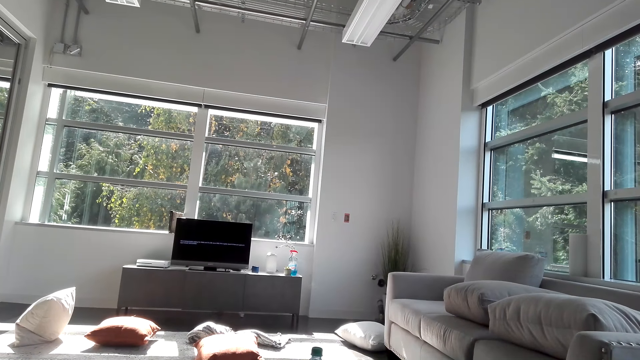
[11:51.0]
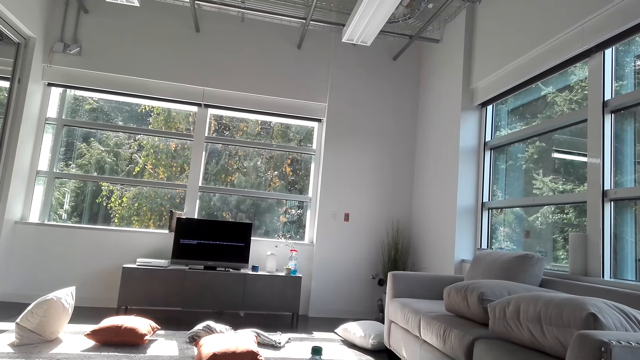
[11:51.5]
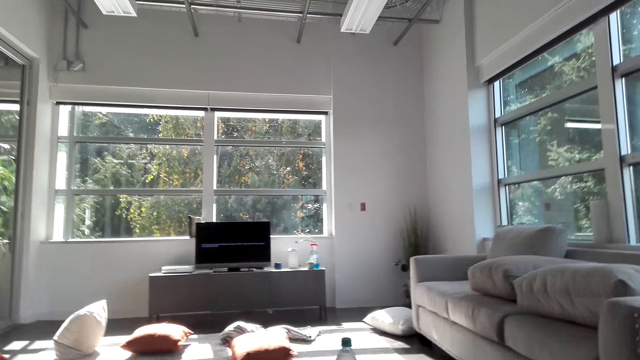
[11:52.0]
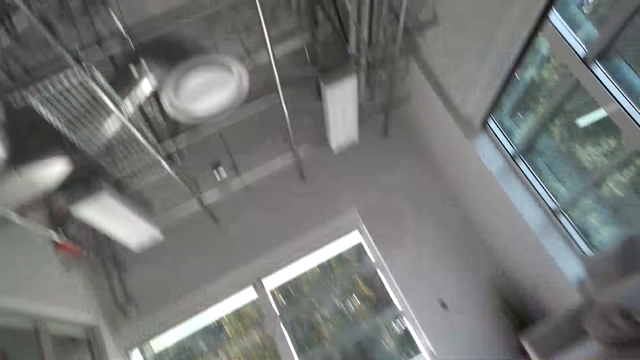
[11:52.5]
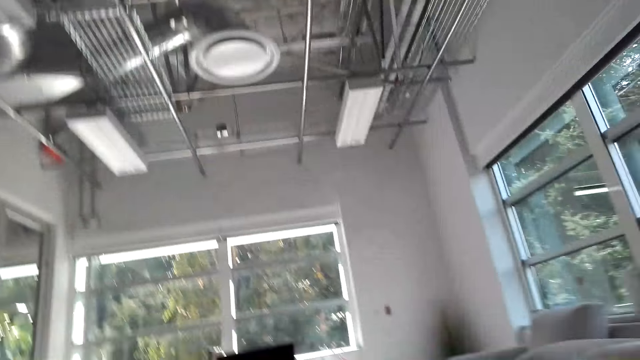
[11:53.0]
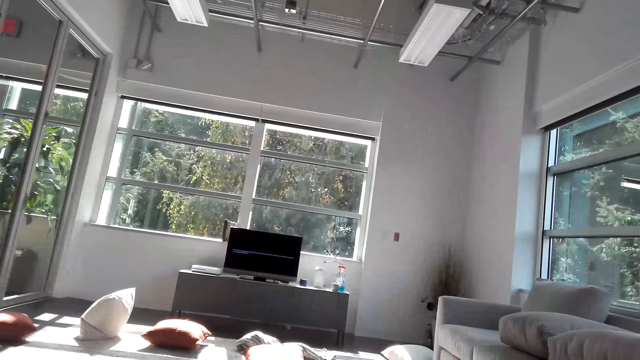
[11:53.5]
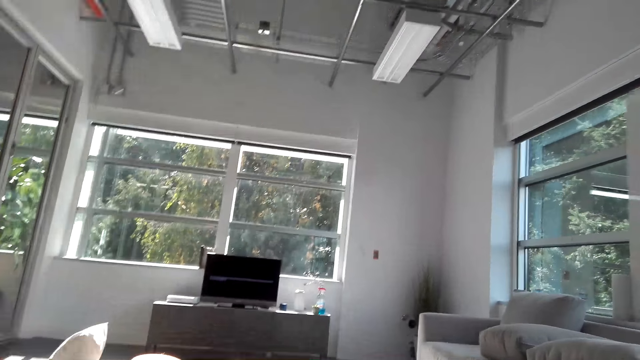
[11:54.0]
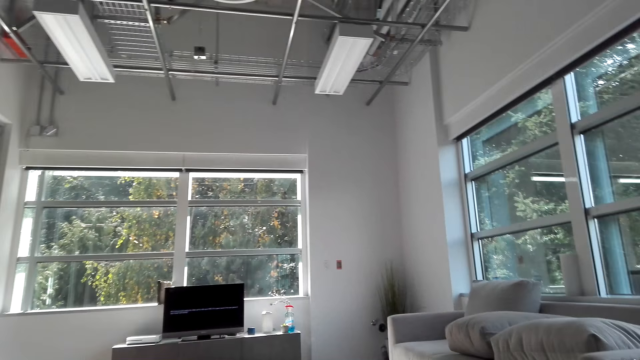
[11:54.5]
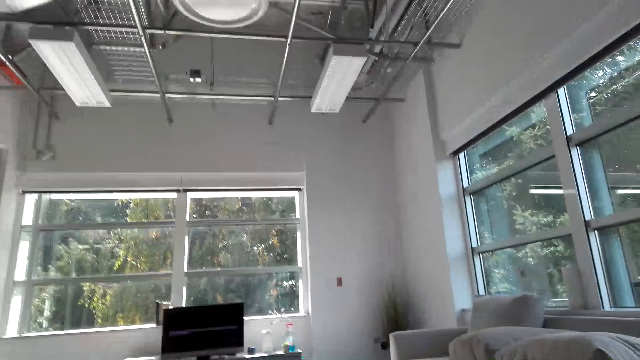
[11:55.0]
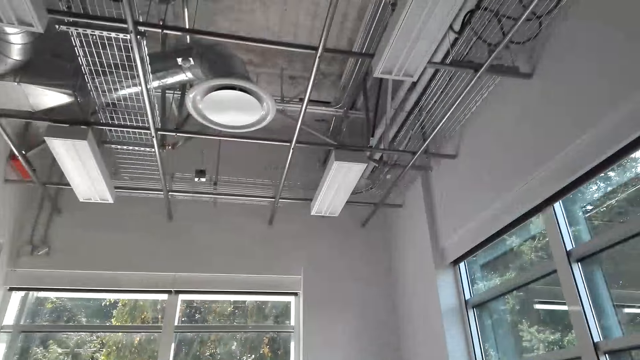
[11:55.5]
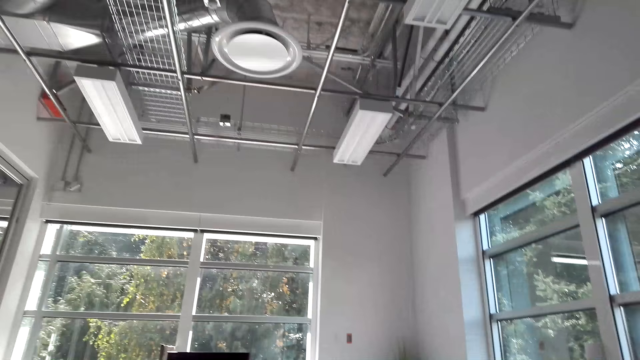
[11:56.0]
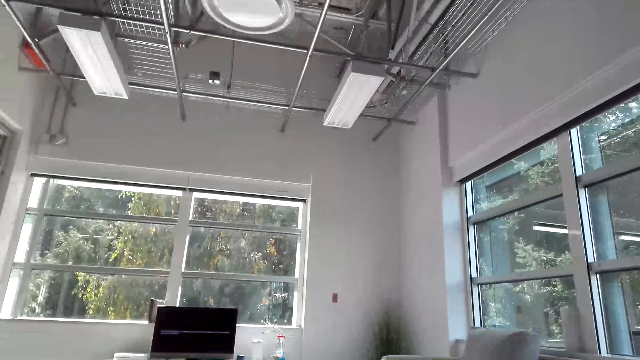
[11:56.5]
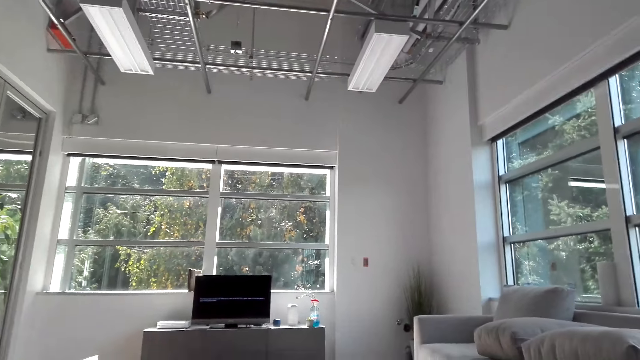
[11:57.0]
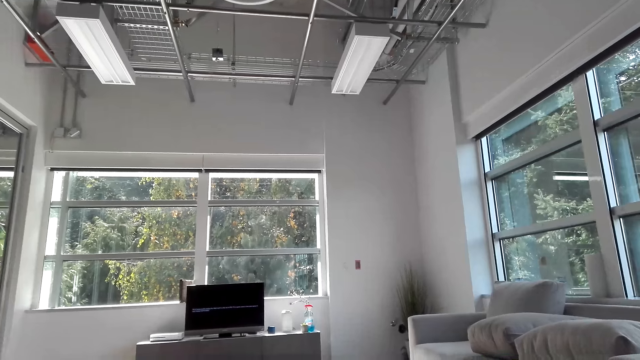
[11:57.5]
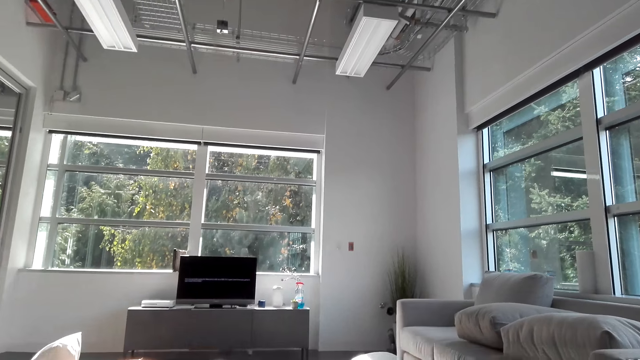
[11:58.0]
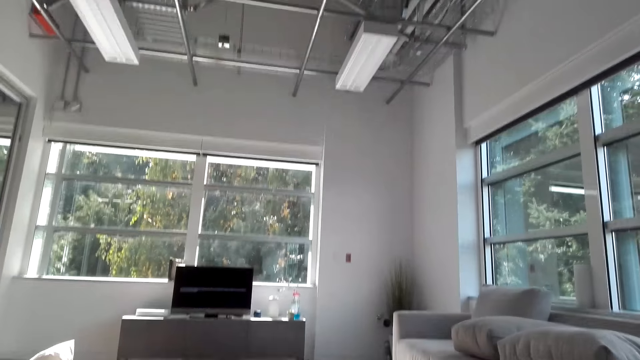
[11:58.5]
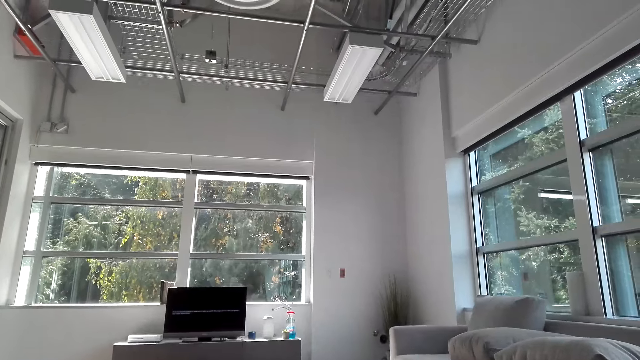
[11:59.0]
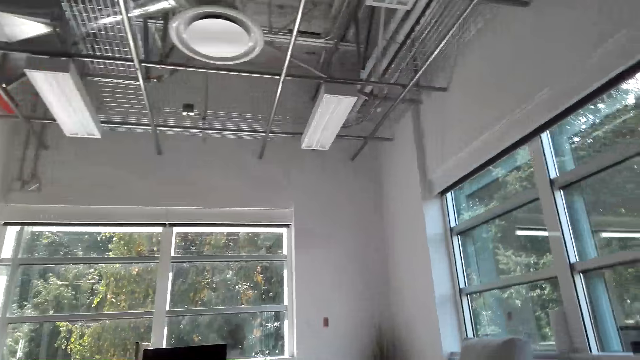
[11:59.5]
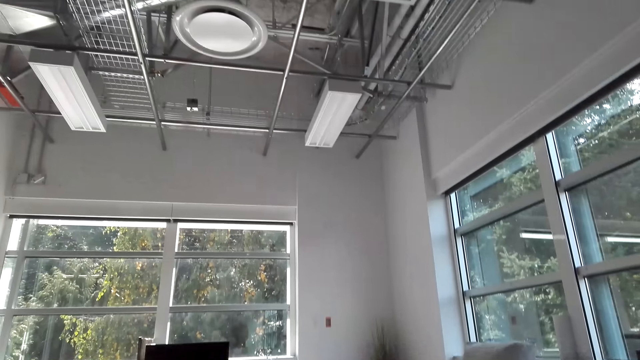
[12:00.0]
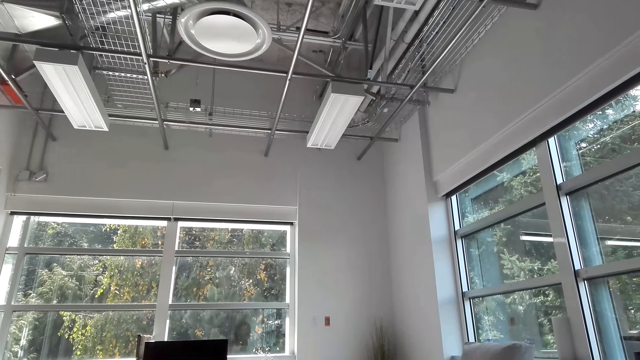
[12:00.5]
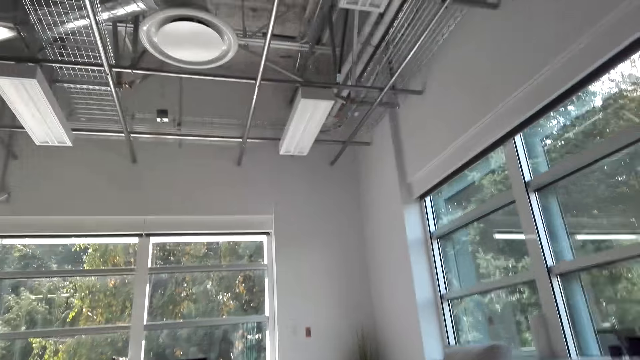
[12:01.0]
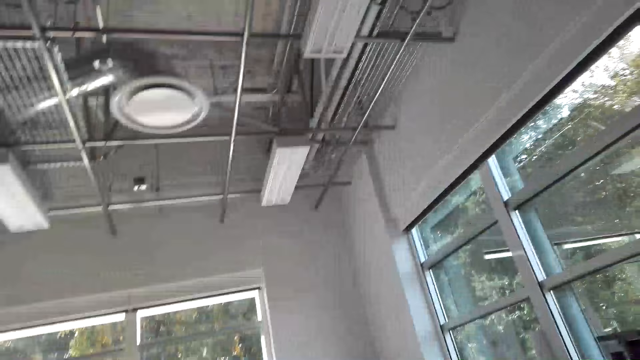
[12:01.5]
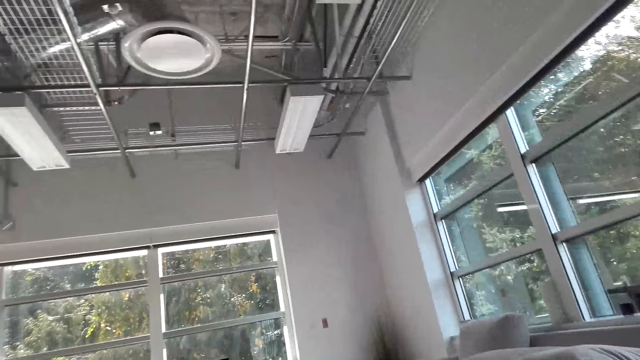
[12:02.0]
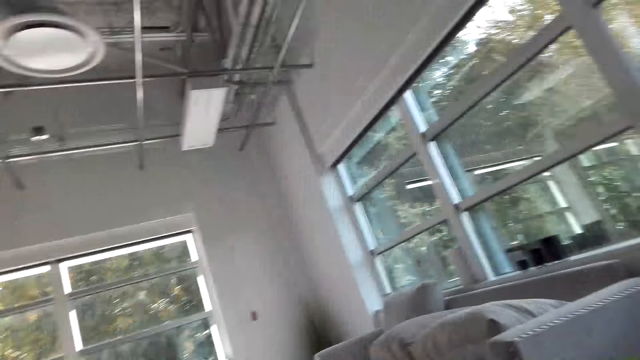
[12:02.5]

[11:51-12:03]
The camera wearer looks around in the house. They look at the TV.

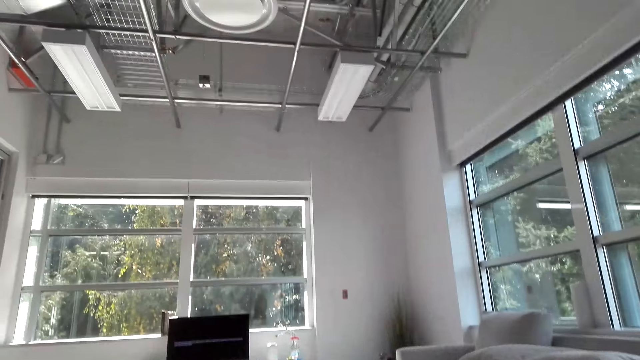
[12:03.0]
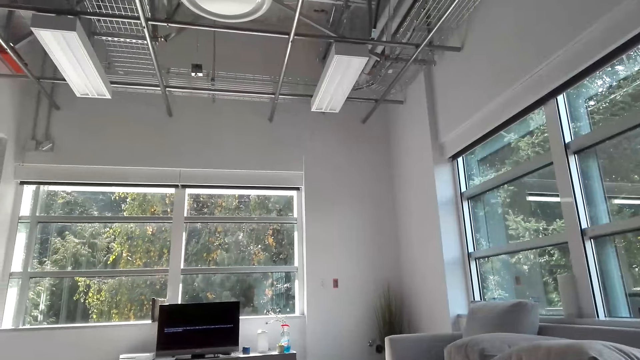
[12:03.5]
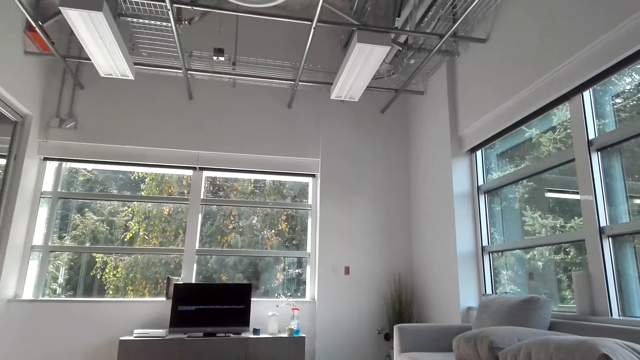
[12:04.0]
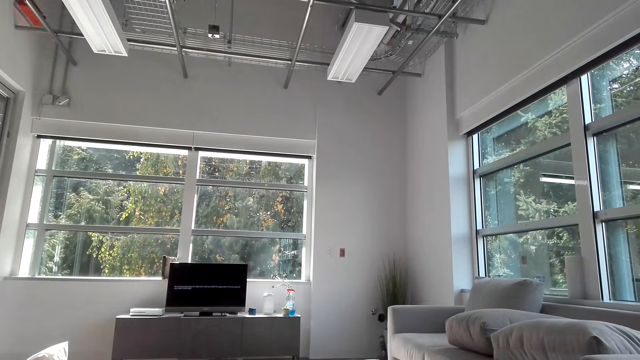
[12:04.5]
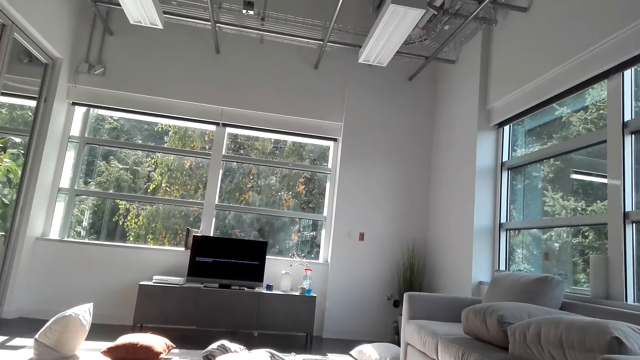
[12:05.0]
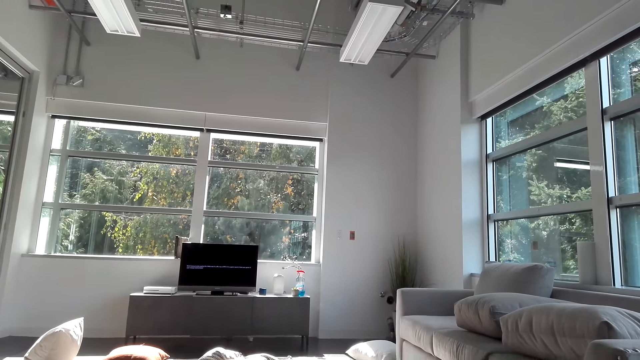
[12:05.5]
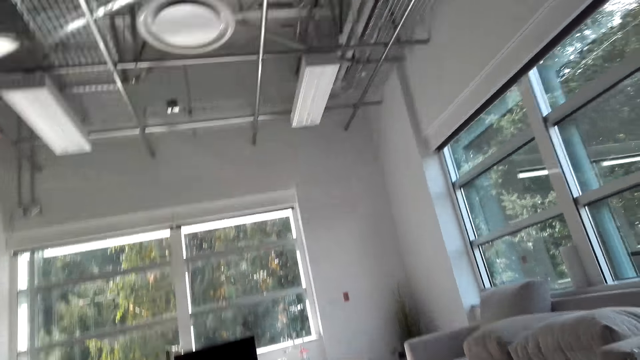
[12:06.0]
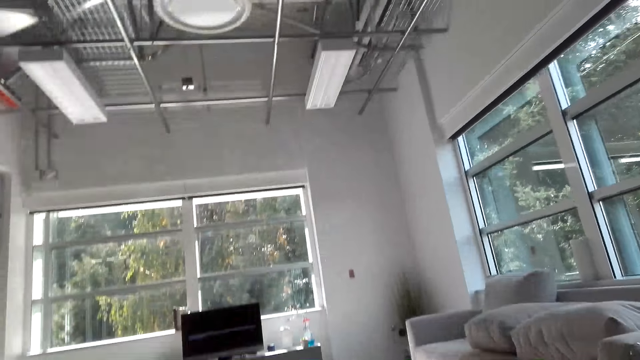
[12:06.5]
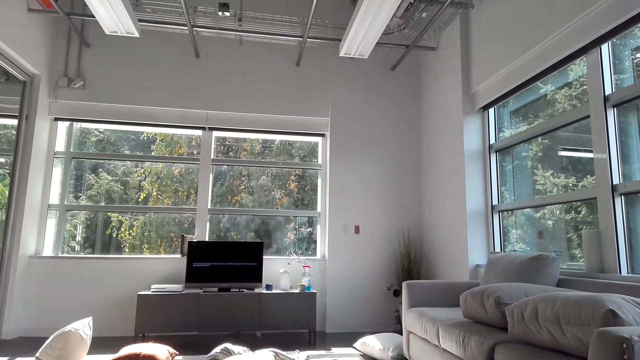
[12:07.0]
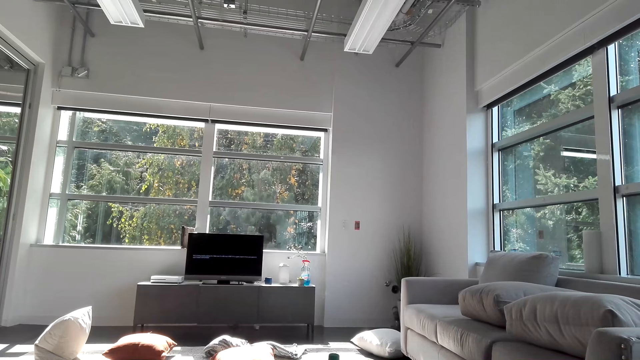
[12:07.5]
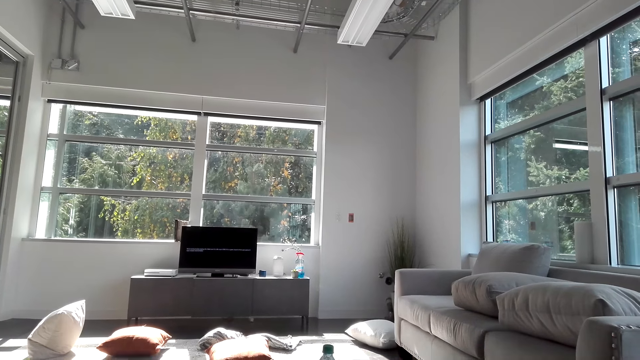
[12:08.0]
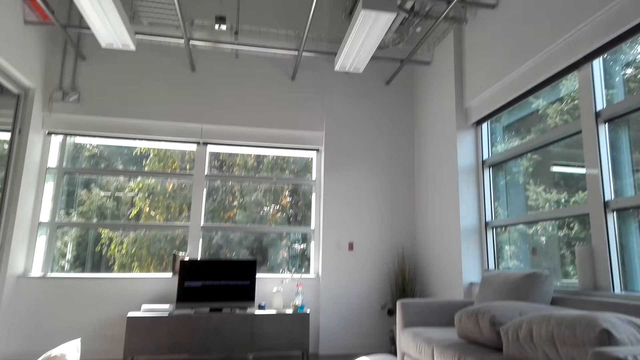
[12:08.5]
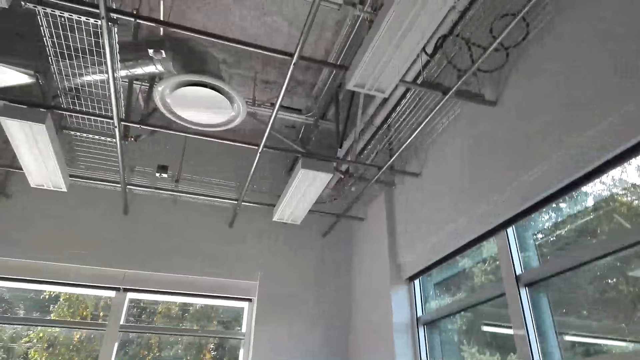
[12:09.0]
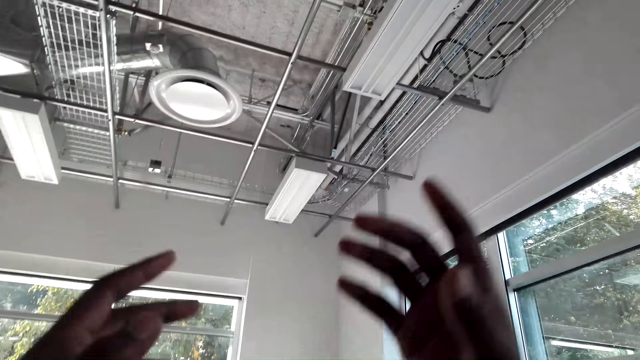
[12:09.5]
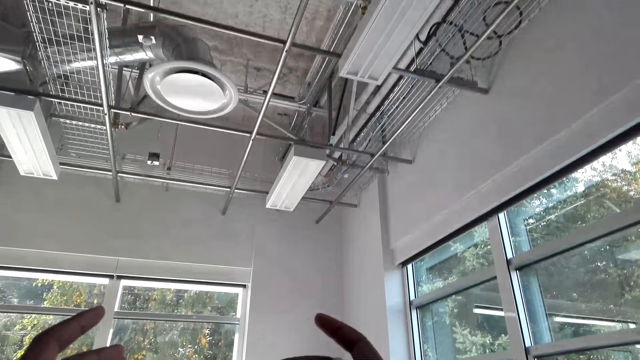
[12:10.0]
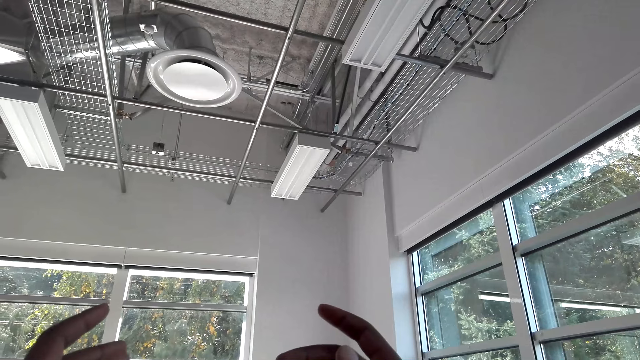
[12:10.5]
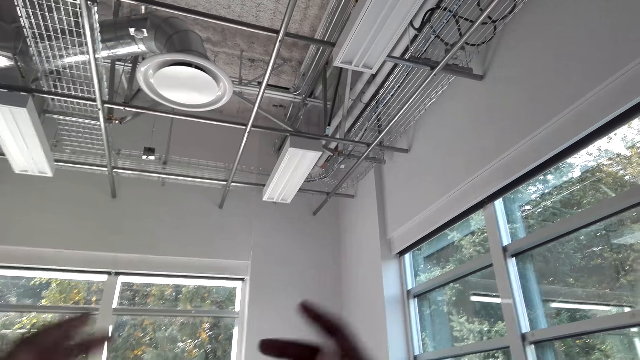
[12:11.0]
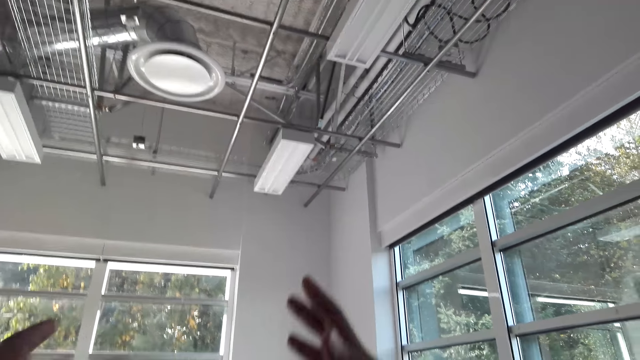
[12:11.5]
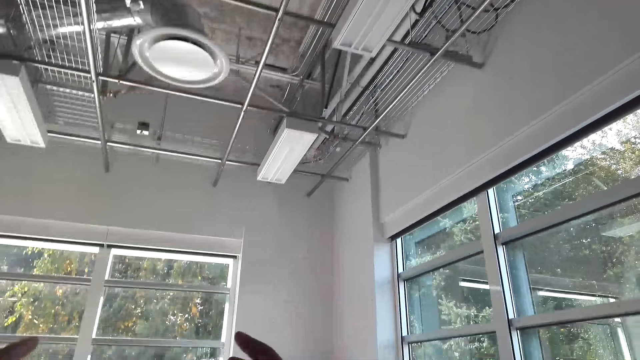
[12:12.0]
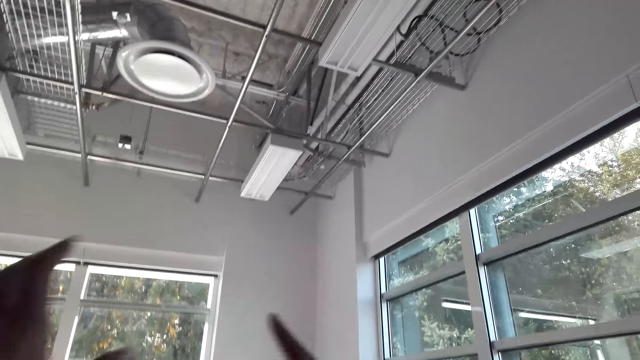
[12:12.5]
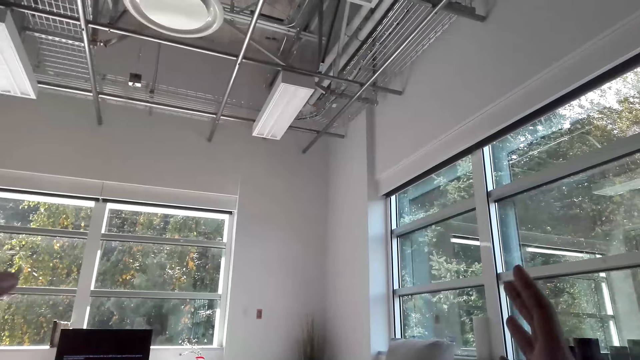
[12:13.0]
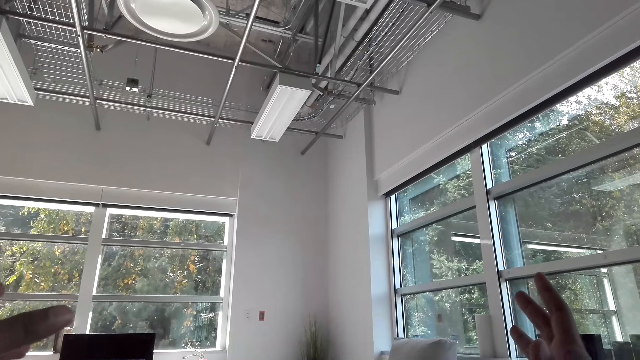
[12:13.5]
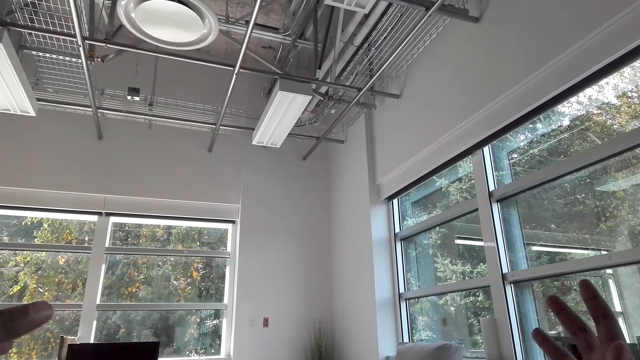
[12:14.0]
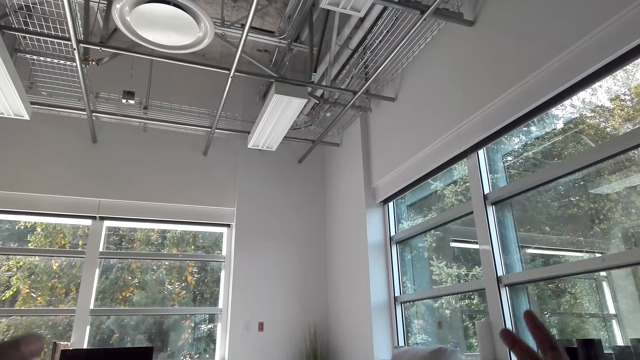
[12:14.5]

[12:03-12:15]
The camera wearer gestures with hands. They raise hands up.
